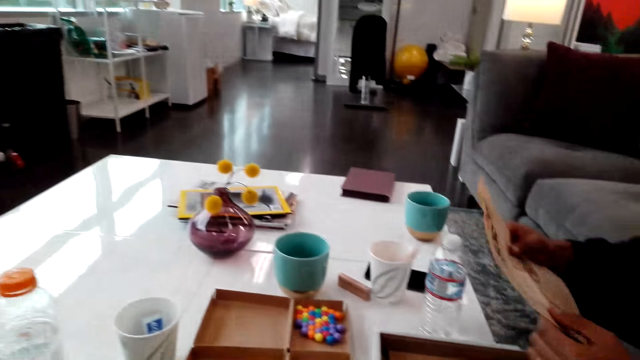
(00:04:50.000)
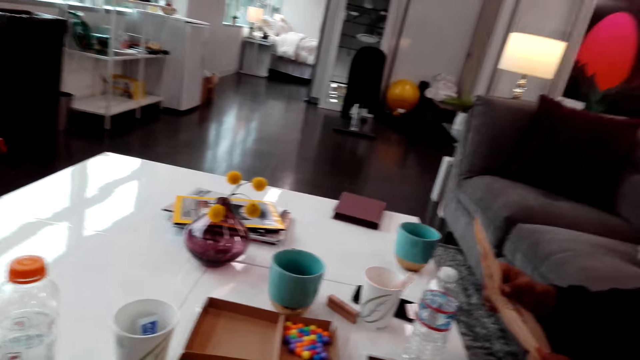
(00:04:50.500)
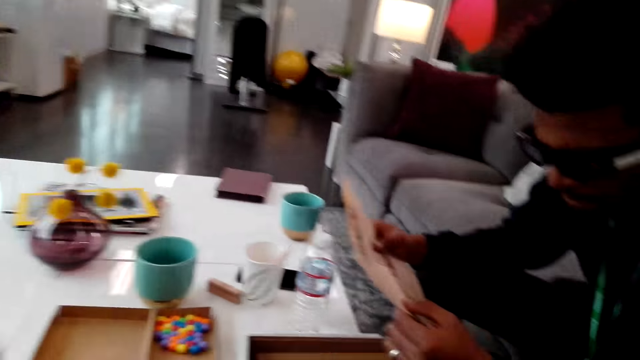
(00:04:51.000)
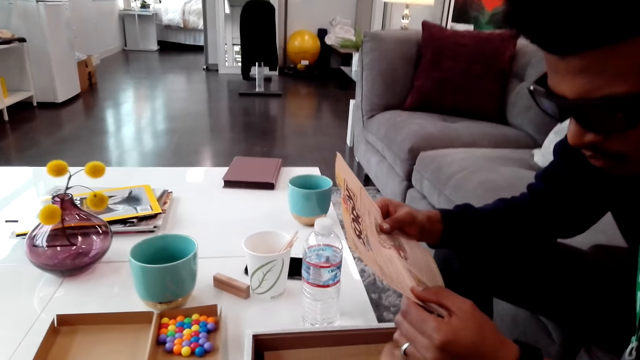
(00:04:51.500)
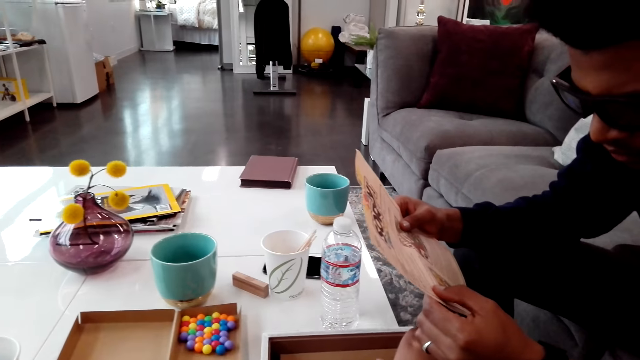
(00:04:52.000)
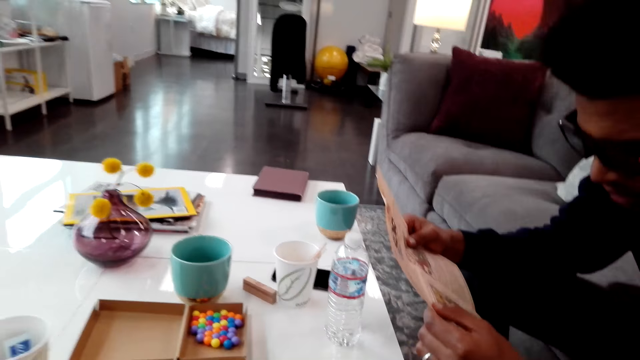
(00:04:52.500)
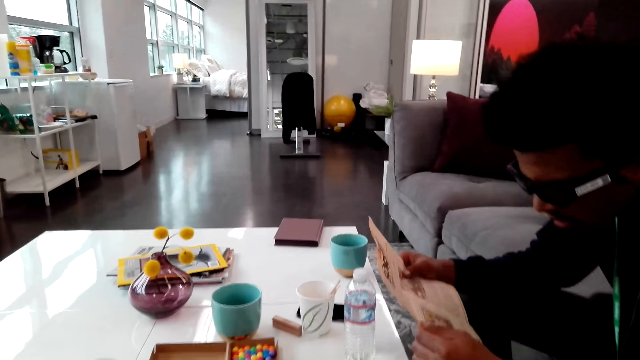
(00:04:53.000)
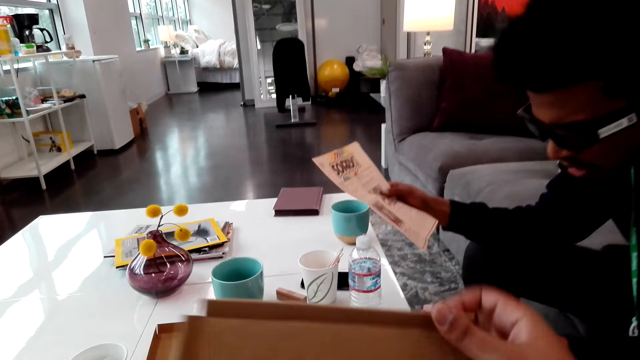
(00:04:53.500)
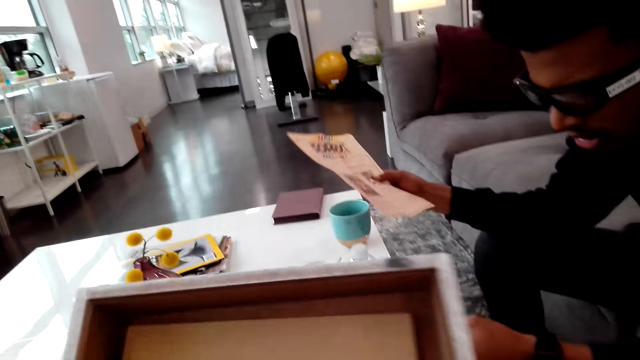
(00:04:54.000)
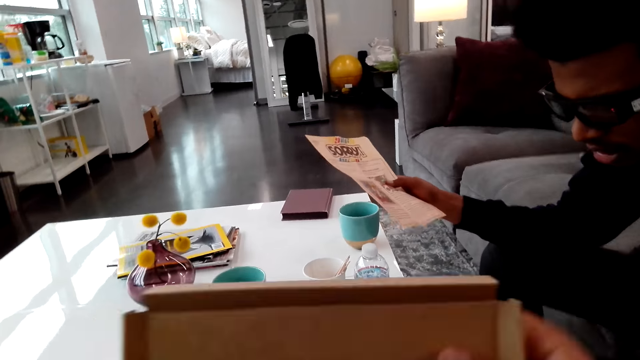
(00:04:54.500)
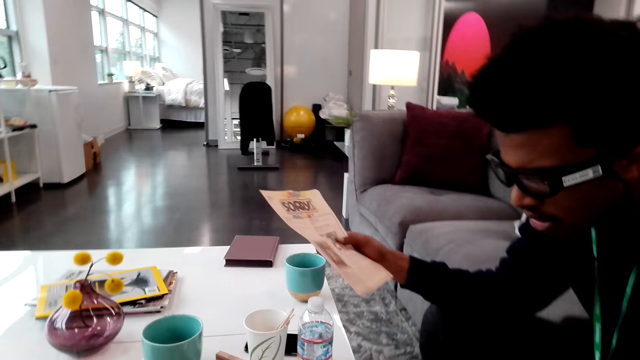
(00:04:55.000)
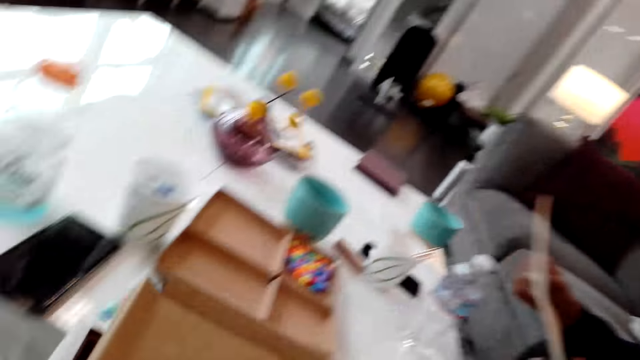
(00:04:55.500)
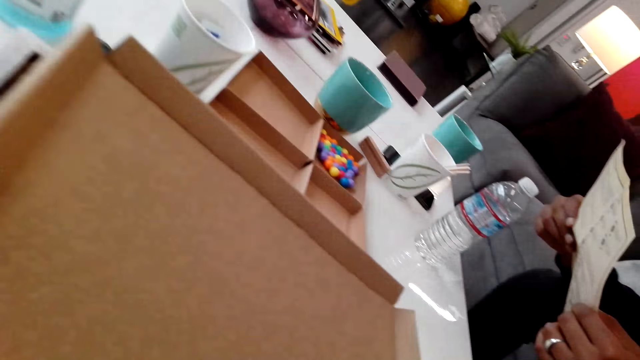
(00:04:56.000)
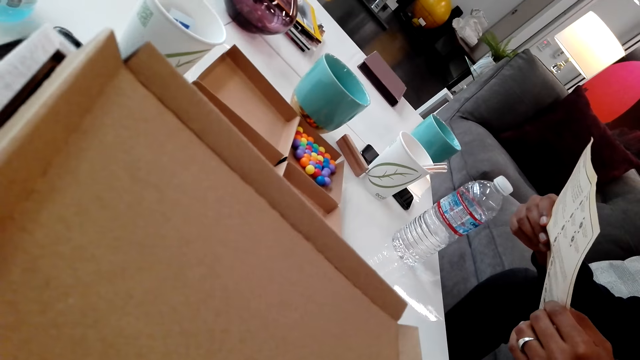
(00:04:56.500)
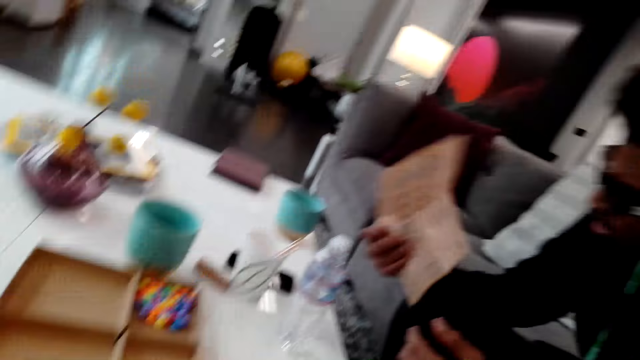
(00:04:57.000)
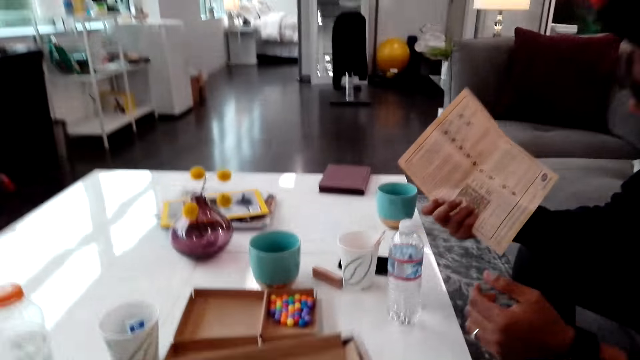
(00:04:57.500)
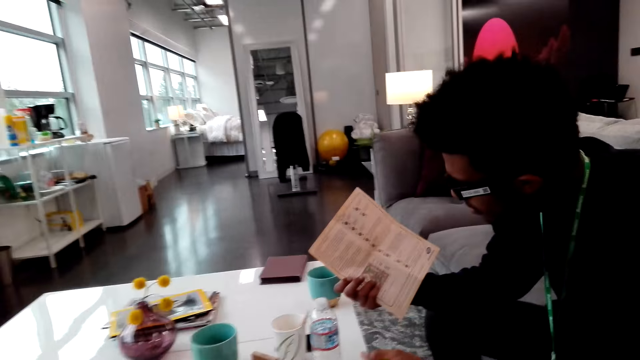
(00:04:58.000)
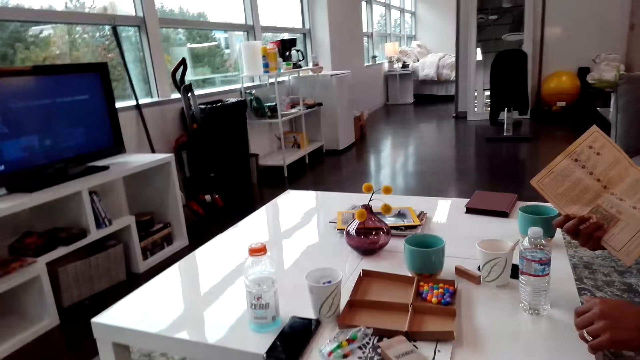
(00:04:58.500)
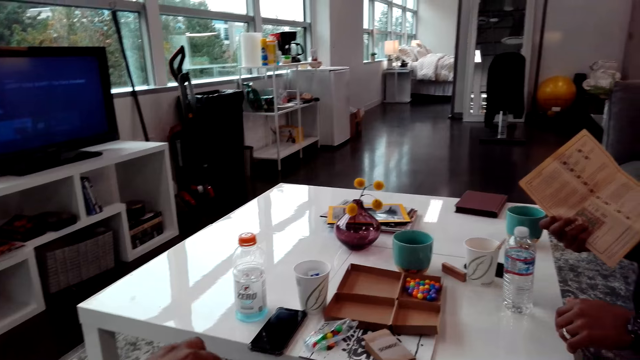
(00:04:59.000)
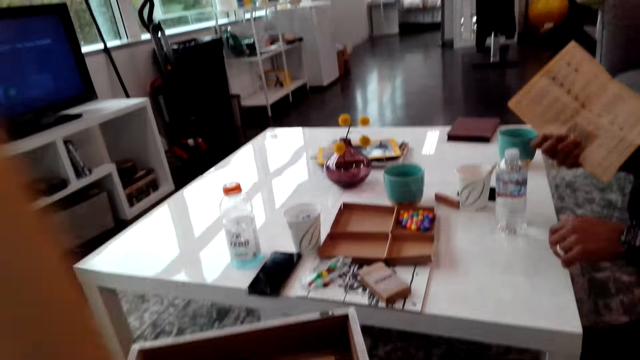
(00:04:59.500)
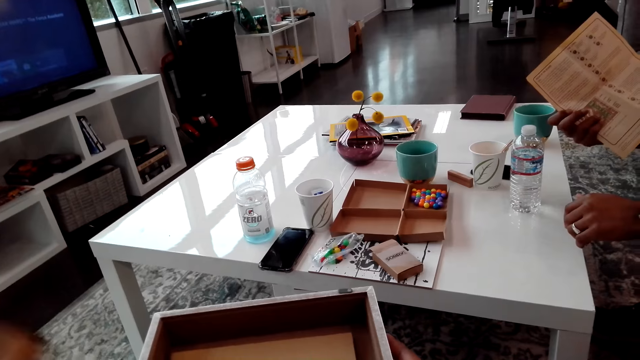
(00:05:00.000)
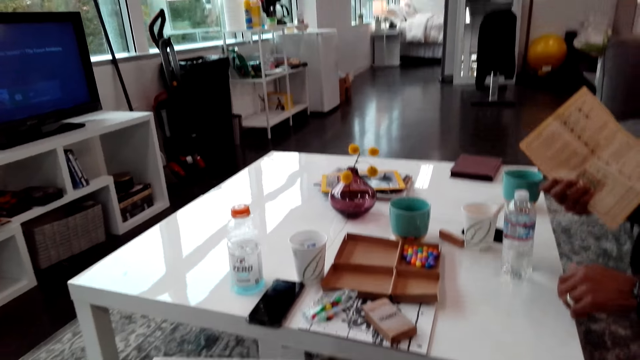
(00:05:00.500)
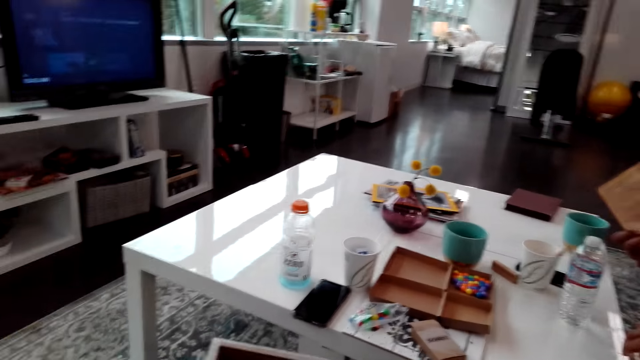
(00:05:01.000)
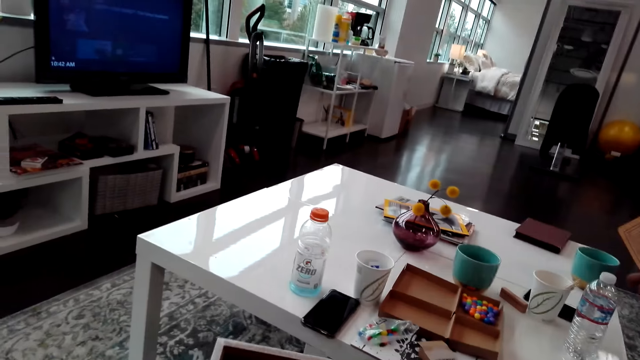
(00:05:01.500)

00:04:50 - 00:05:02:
A man reads a paper. The camera wearer picks up a box. They look at the box. The man turns the paper. The camera wearer moves the box. They open the box.

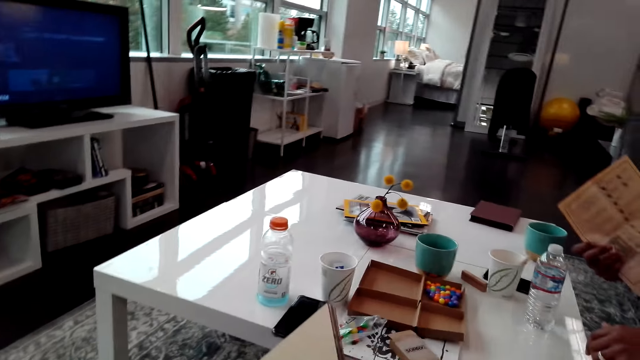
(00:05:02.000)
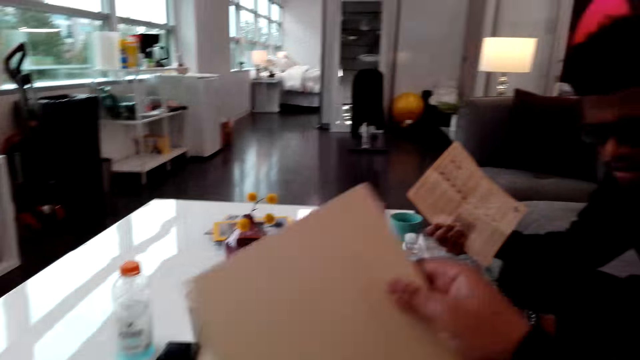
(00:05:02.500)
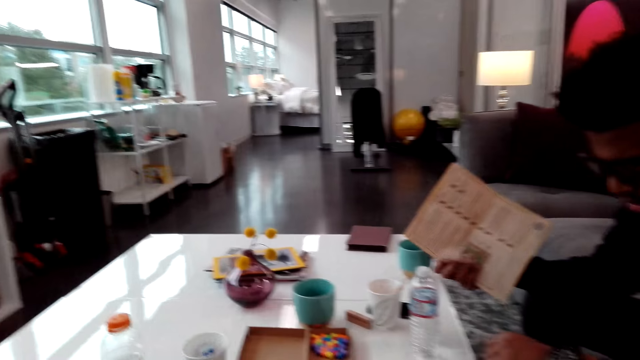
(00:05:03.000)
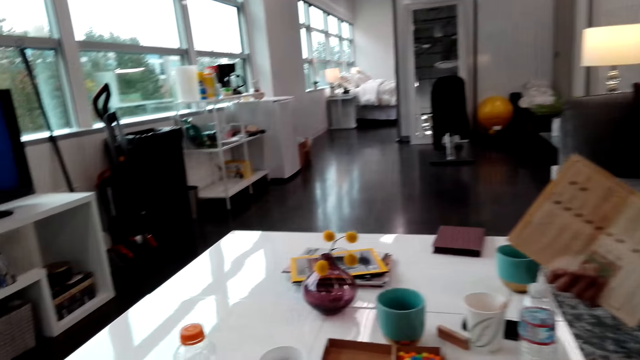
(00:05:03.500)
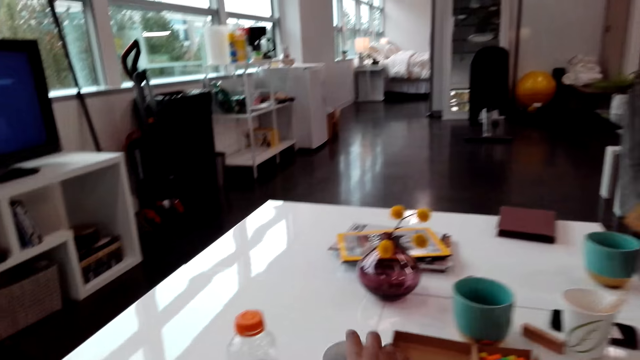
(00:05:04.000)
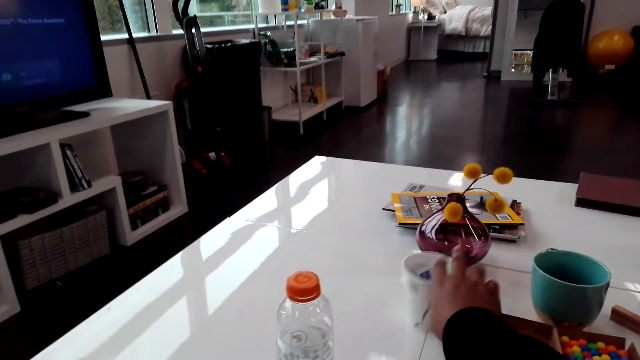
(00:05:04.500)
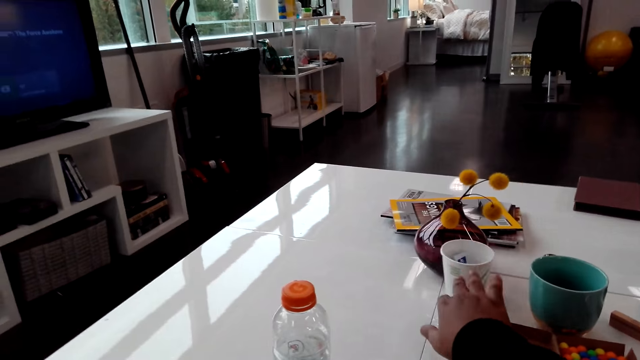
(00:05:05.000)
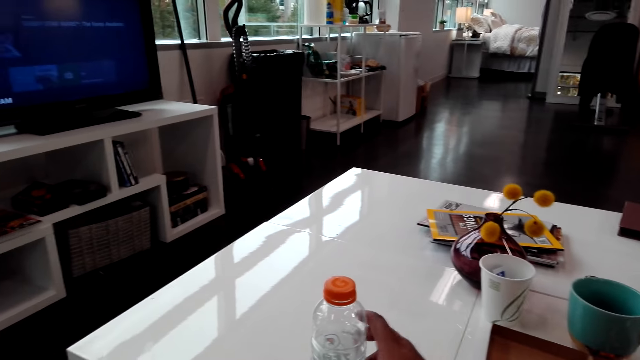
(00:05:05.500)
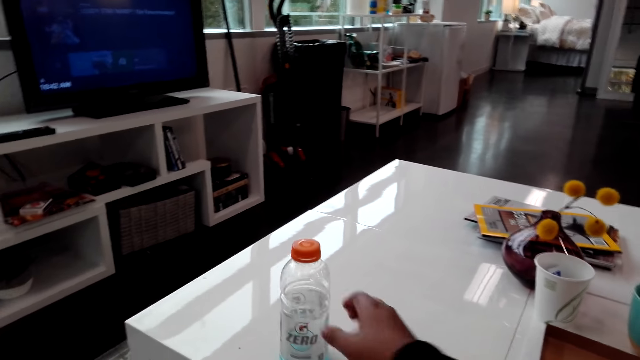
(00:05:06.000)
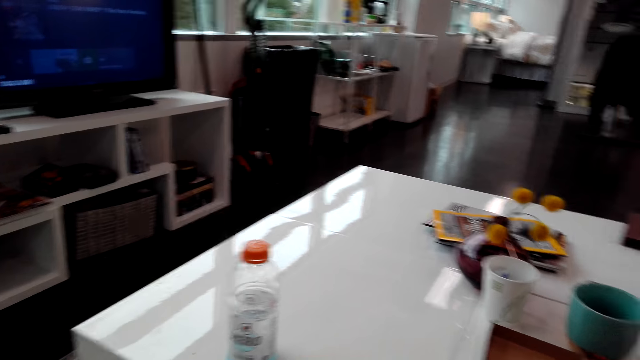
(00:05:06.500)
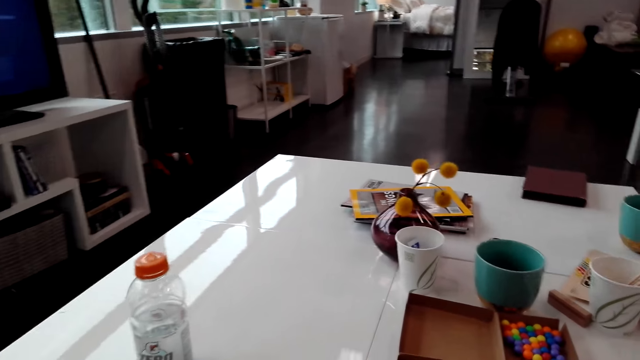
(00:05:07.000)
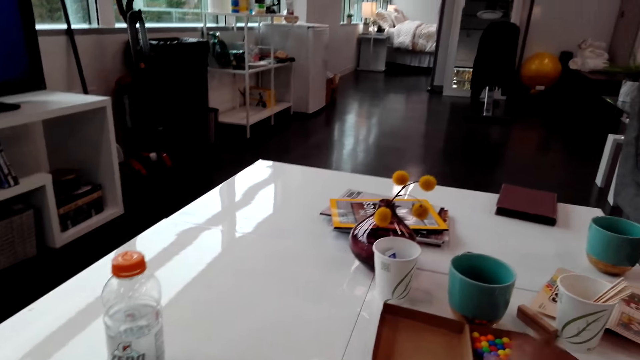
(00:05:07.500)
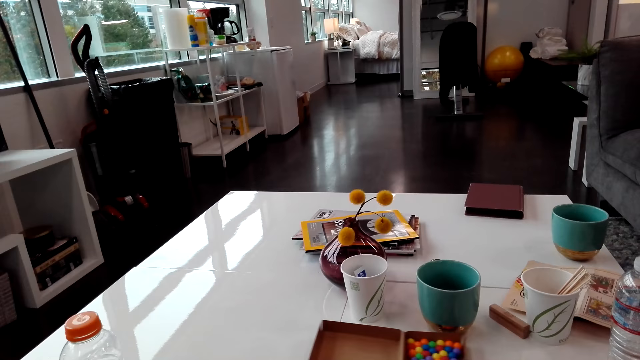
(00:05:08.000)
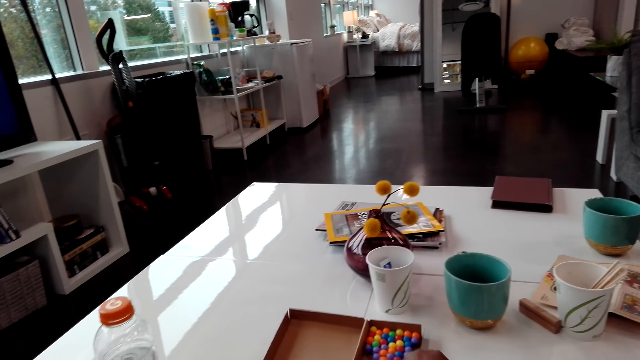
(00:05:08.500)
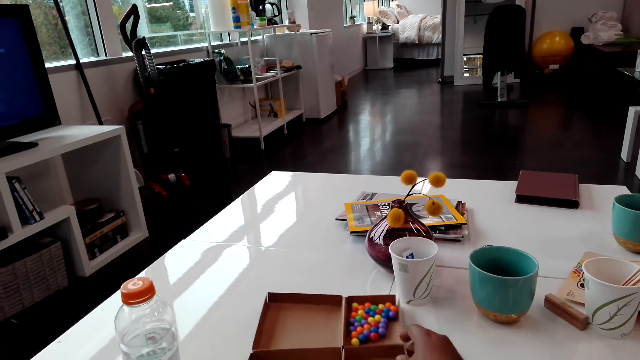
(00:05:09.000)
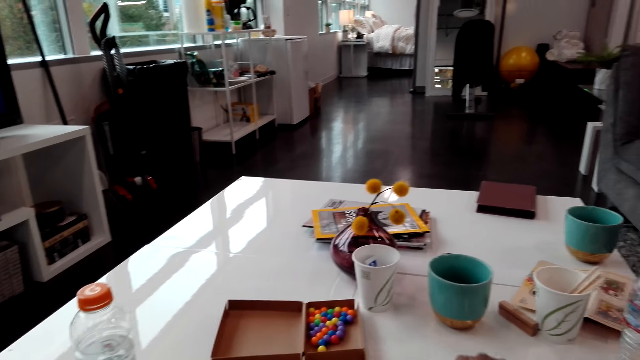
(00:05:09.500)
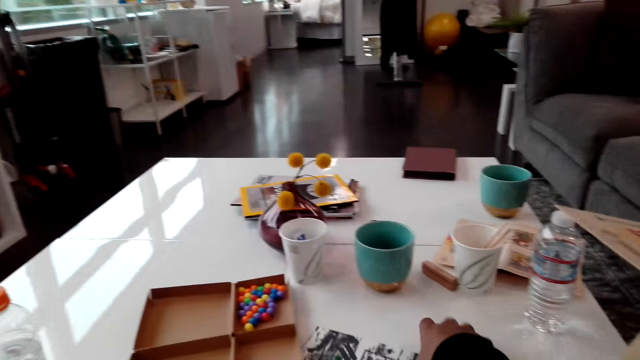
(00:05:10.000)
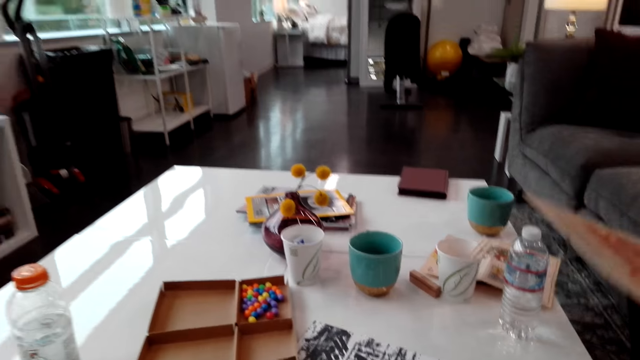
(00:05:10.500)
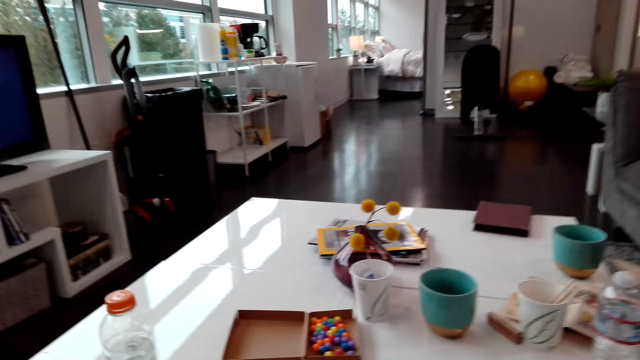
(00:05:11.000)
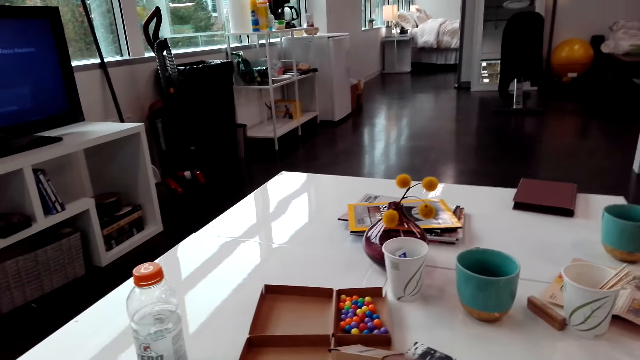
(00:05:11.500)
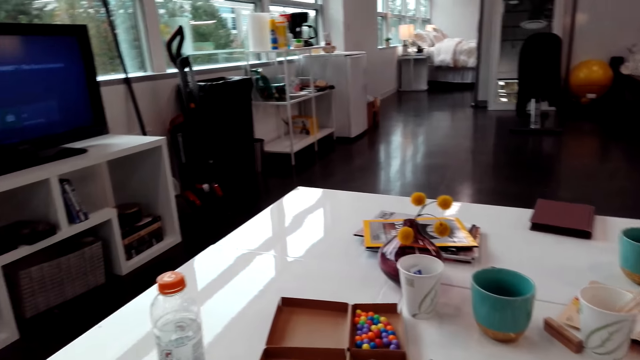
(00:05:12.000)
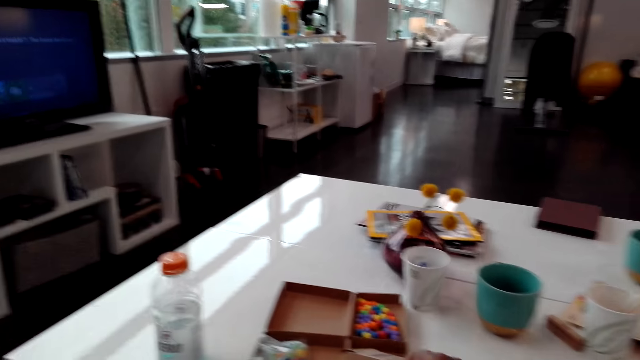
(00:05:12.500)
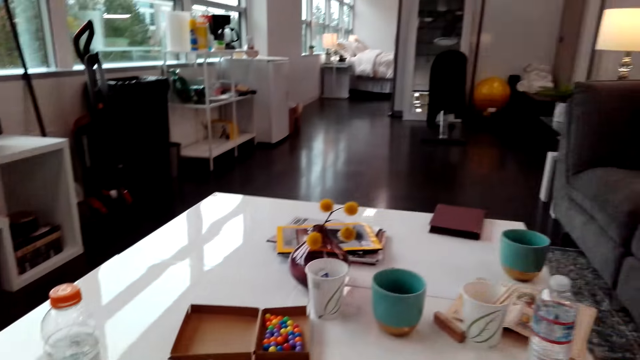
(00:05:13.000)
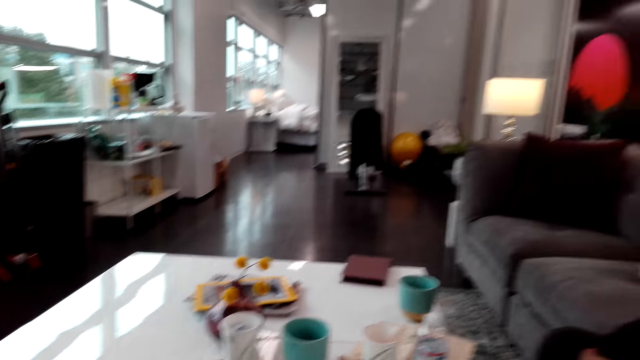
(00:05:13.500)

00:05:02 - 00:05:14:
The camera wearer shows a man a piece of paper. They push a cup on the table. They move a plastic bottle. They move the box with balls. They move something.
